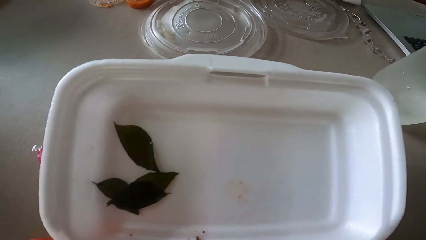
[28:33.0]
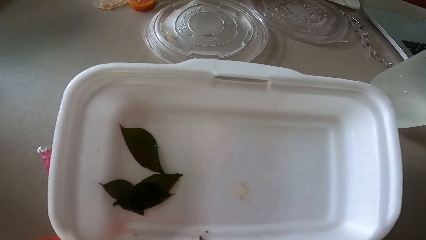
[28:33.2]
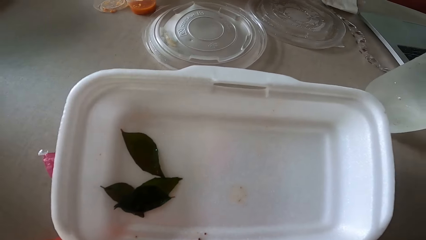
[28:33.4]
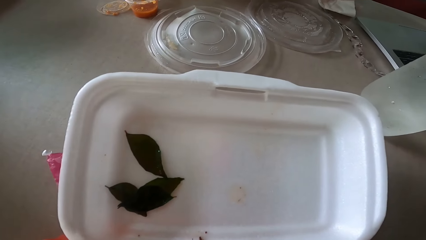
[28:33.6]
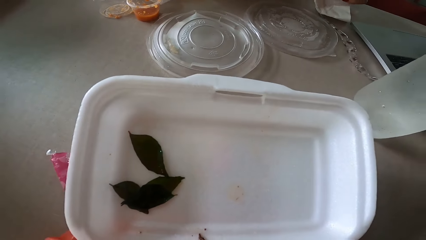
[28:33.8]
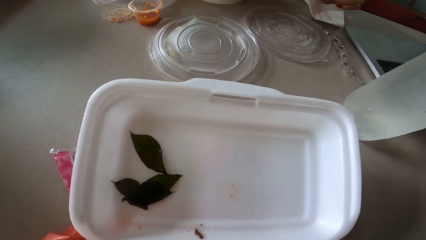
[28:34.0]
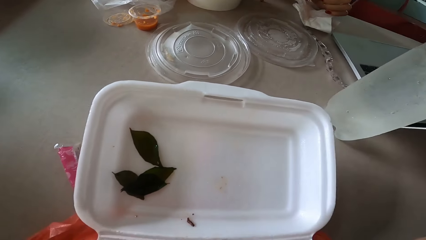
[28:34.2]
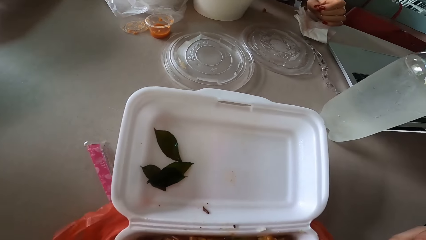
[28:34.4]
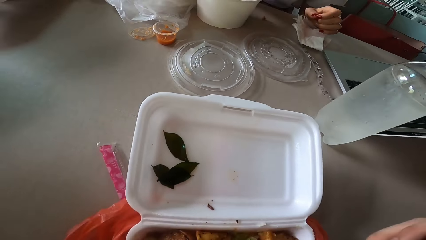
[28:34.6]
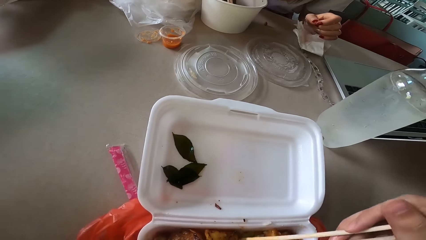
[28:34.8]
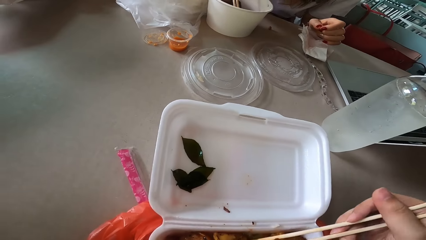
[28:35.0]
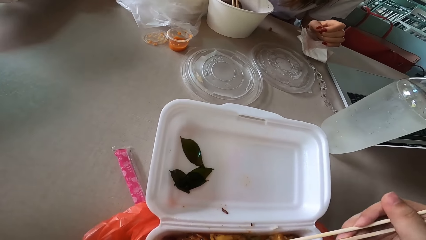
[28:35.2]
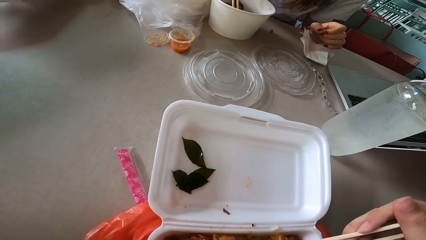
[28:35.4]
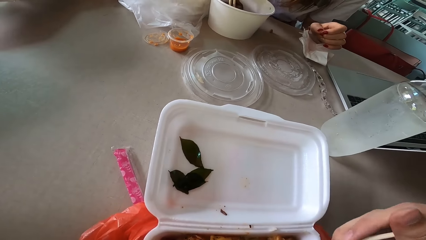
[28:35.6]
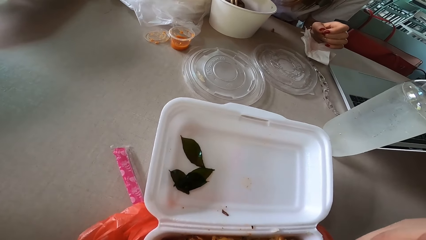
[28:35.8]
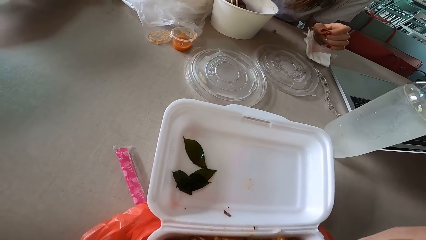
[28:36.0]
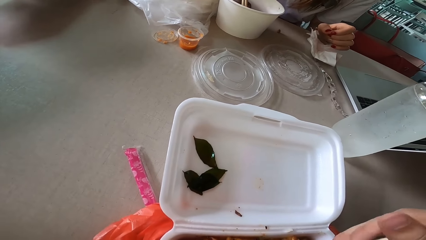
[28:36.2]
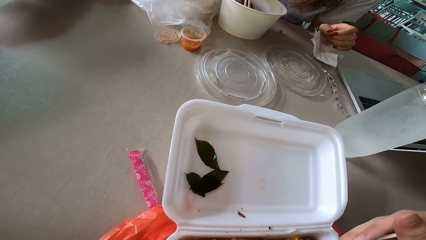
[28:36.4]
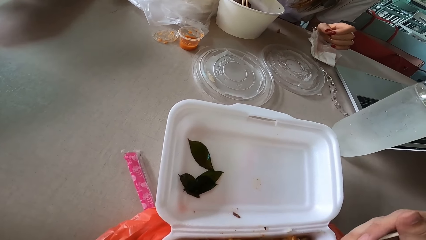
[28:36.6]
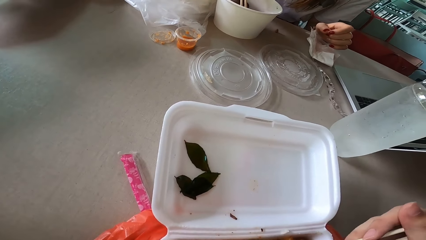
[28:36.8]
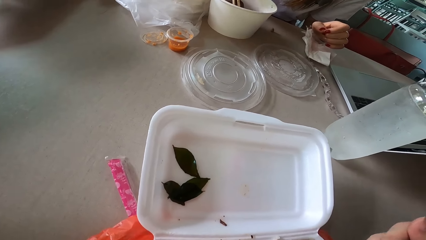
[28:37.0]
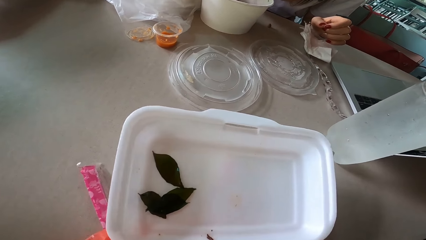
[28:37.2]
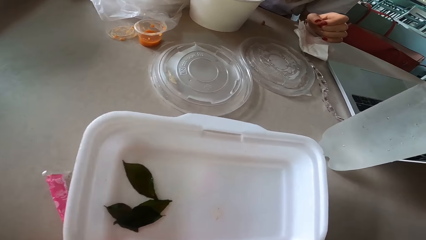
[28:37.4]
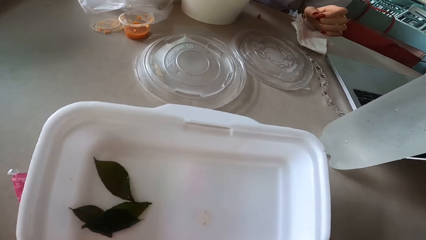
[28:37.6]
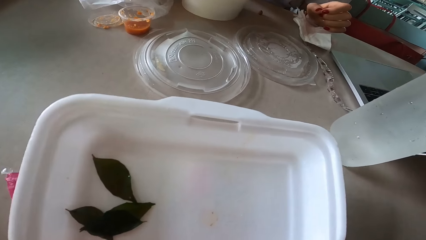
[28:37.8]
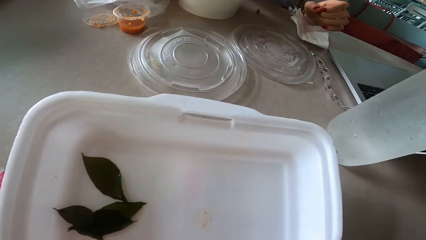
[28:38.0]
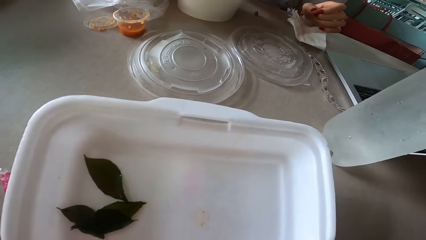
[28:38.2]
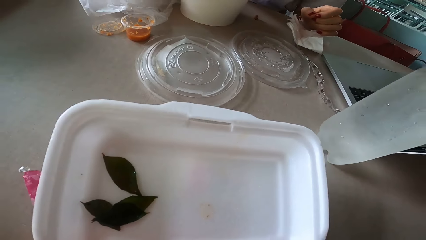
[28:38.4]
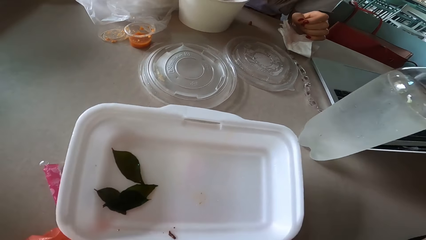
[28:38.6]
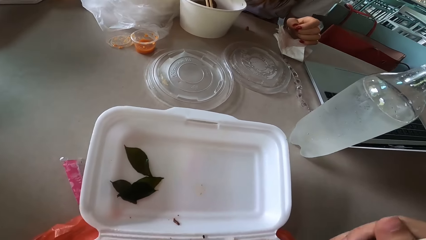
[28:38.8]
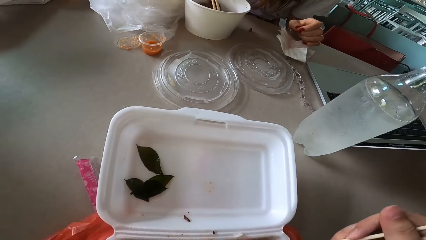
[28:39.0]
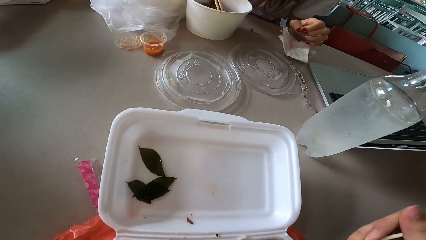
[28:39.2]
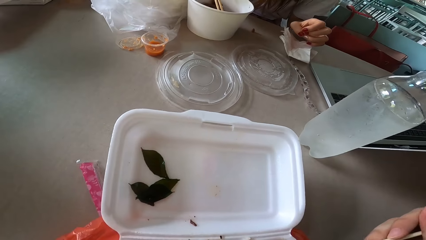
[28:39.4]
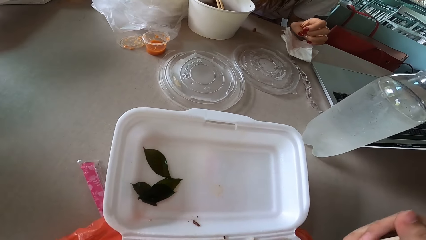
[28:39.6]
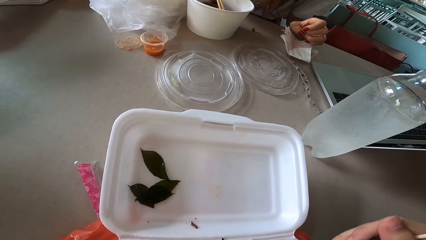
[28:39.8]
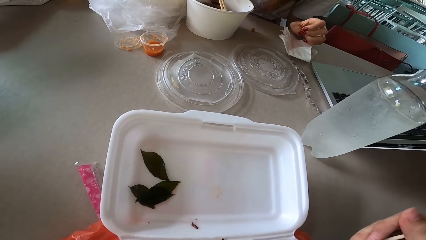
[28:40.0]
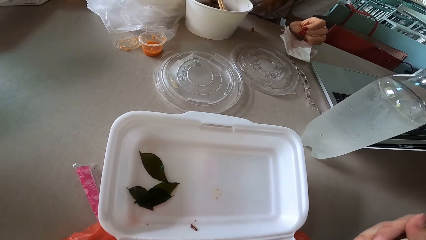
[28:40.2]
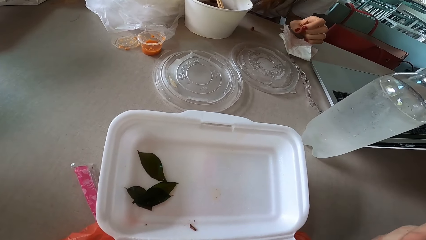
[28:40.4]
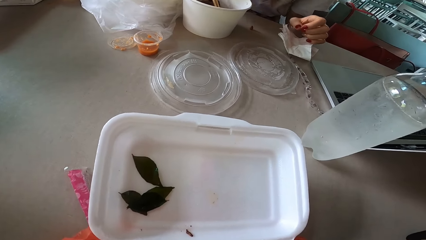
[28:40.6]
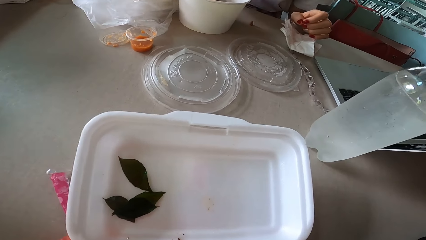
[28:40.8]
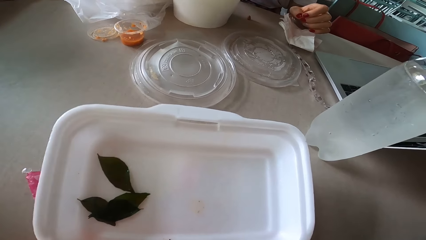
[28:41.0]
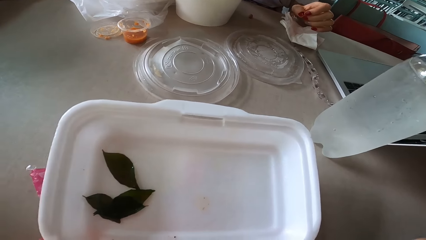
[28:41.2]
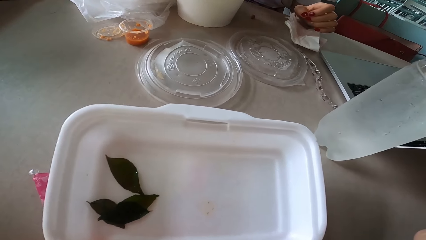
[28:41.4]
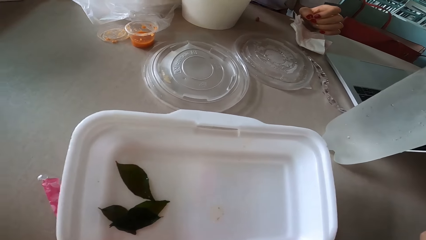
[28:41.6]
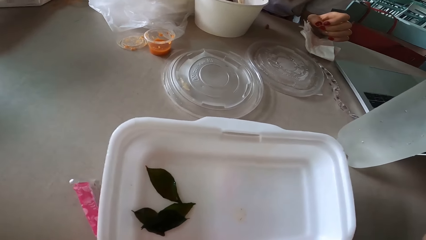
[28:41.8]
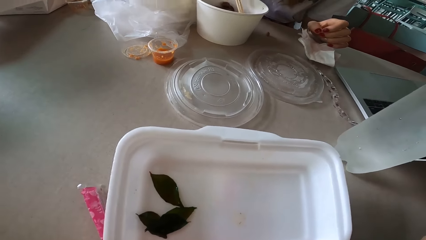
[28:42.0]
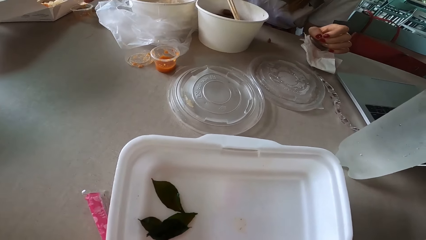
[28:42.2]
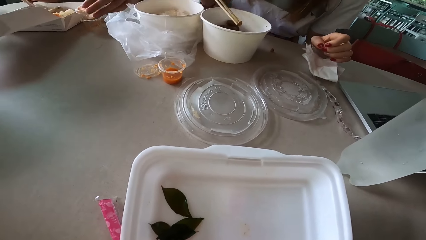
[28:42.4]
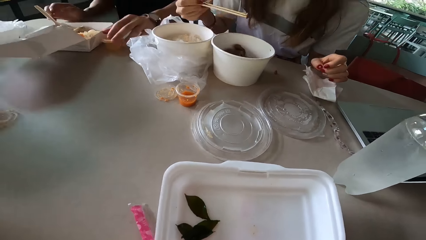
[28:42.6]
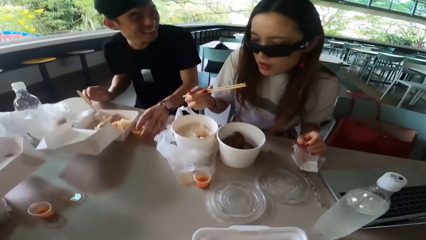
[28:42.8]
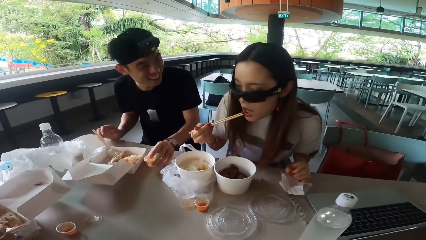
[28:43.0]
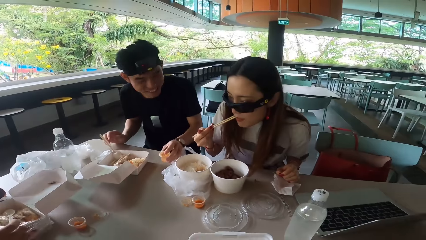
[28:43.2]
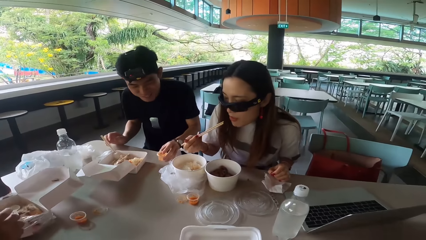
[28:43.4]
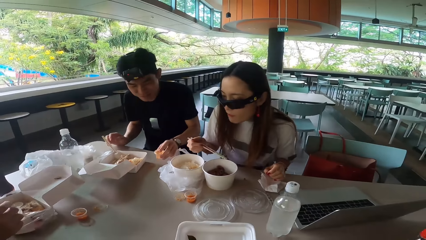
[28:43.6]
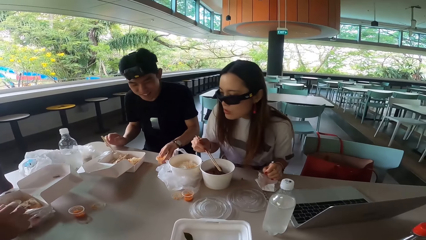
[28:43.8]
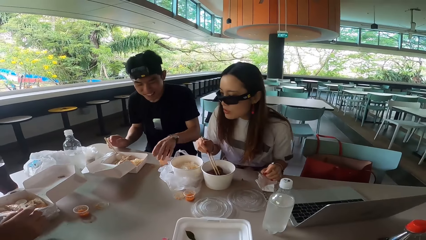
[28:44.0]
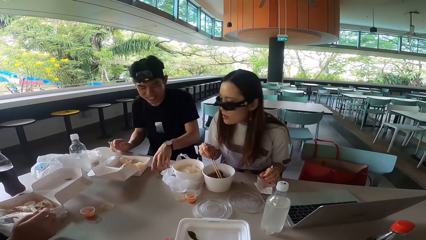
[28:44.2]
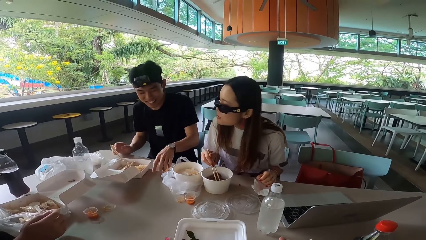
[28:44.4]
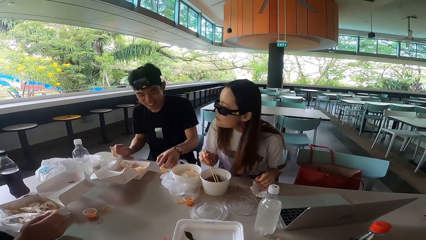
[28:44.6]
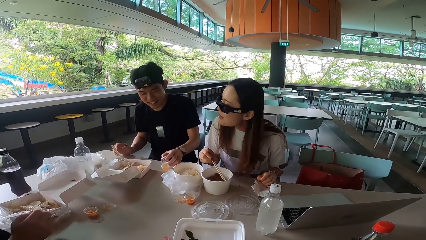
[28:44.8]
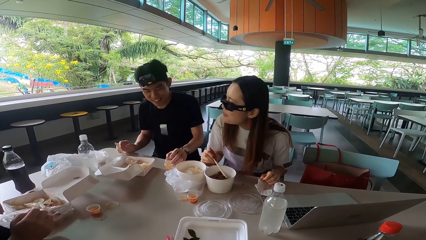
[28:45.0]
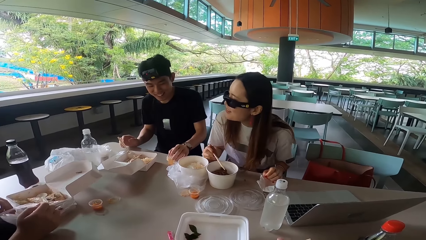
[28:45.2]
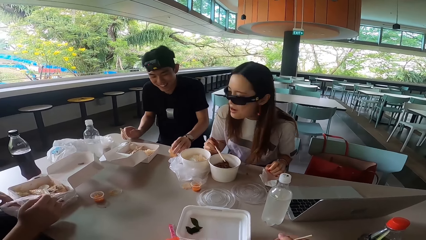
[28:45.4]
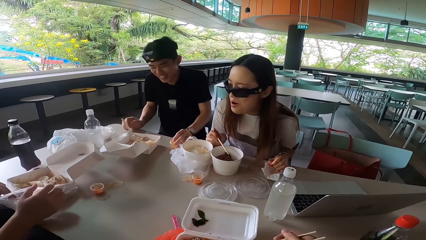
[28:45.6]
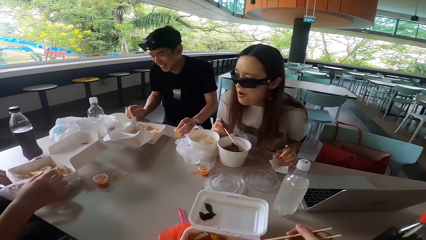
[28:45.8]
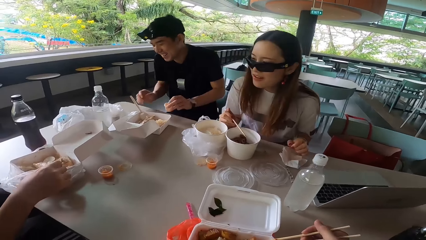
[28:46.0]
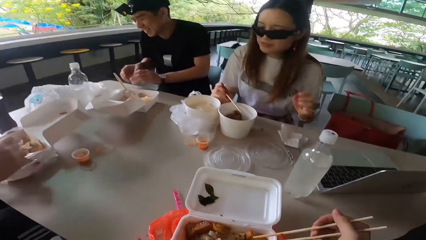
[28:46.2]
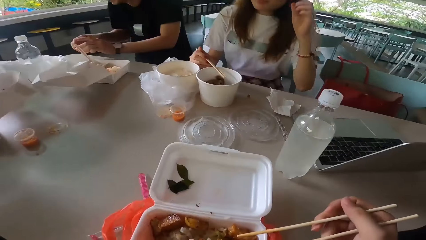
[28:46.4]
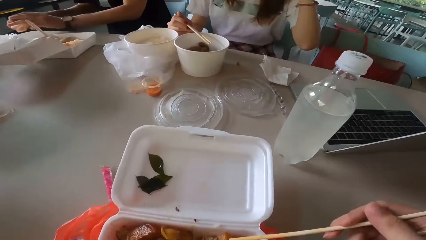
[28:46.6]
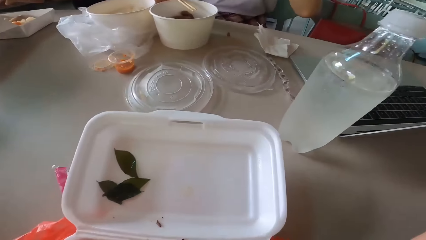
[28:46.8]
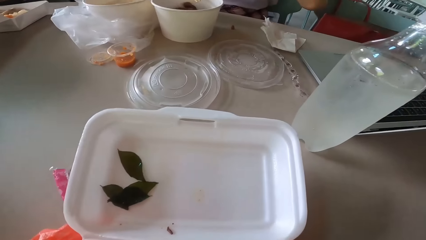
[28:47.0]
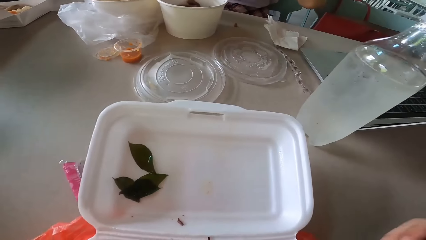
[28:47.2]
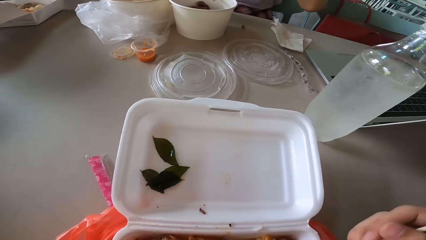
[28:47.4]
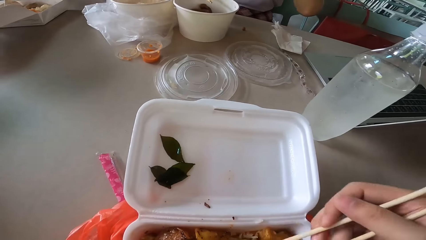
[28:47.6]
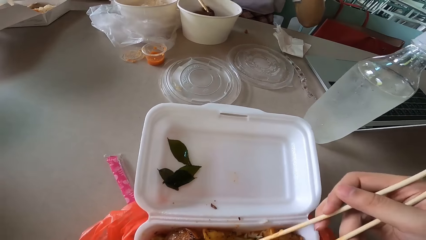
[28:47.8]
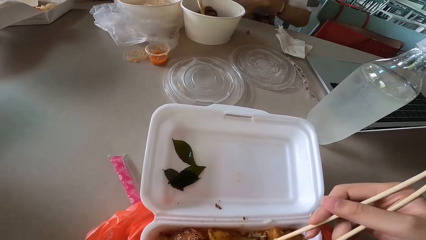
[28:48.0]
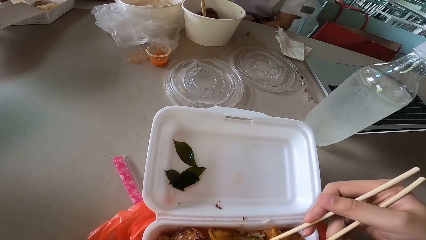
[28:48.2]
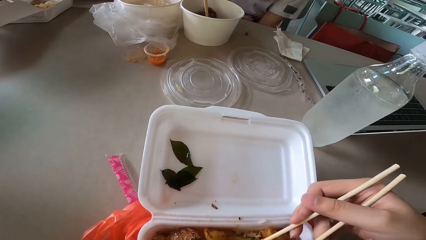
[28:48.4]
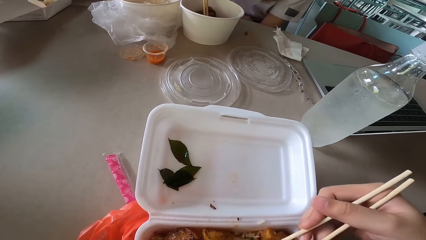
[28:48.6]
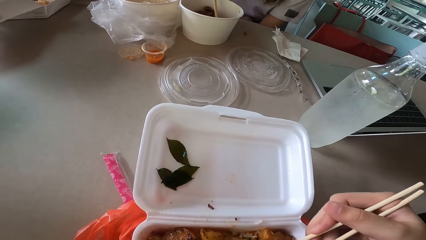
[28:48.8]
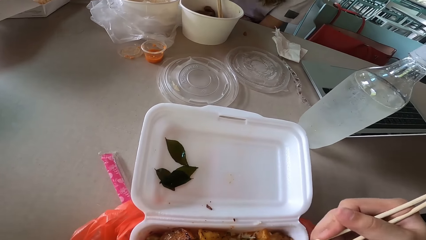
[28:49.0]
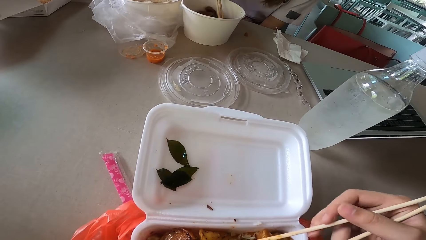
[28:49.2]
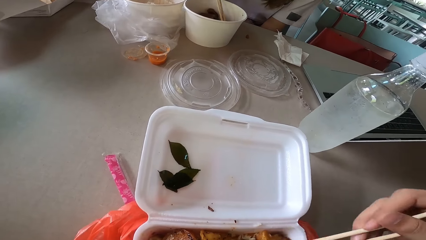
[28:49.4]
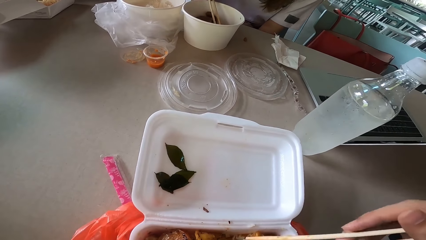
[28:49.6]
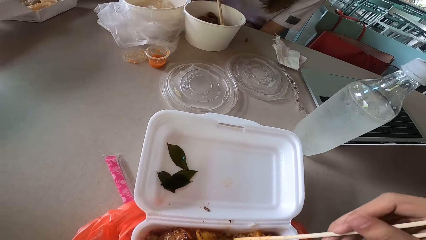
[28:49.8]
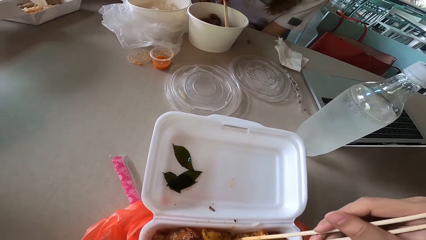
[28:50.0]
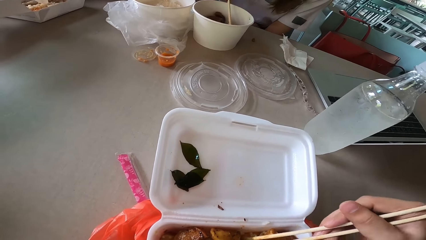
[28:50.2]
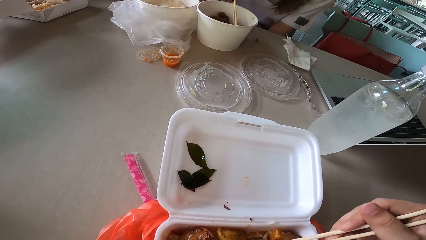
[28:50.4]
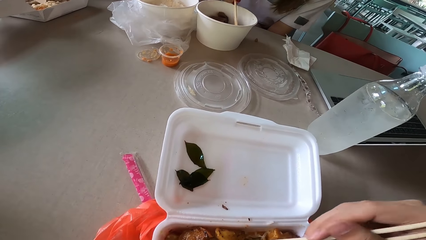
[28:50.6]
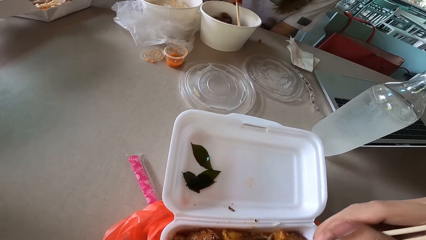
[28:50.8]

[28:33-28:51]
The camera wearer picks up meat with chopsticks. They continue to eat the food. The woman picks up meat with chopsticks. The camera wearer picks up meat with chopsticks. The woman eats the meat. The man holds a tin and puts the tin or bowl on the table. He covers the tin with a lid. The camera wearer holds chopsticks. The man moves the bowl on another side of the table. The camera wearer picks up meat with chopsticks.
